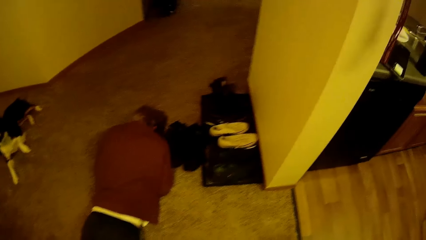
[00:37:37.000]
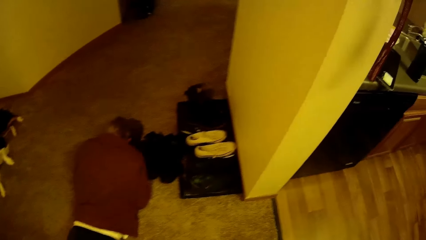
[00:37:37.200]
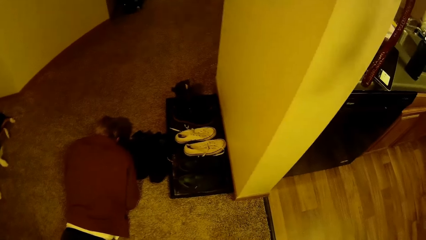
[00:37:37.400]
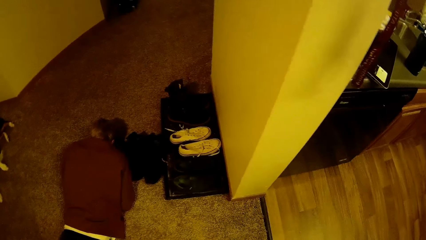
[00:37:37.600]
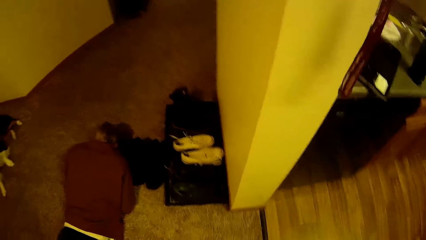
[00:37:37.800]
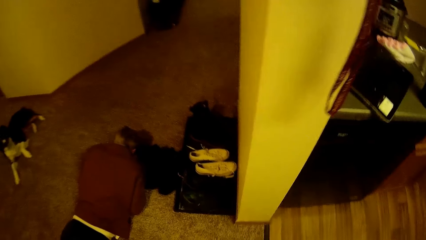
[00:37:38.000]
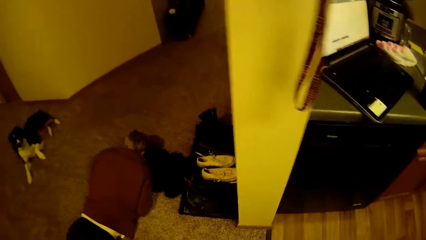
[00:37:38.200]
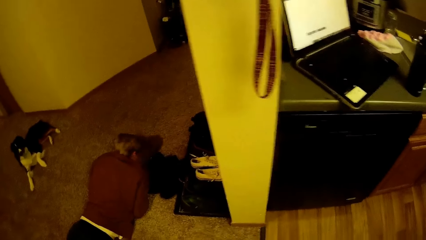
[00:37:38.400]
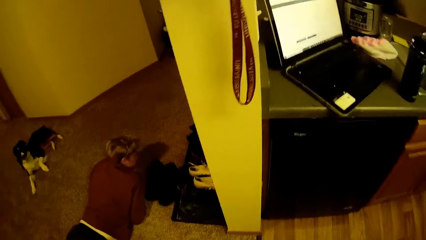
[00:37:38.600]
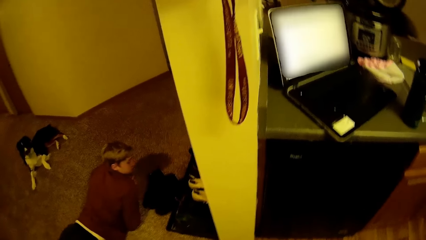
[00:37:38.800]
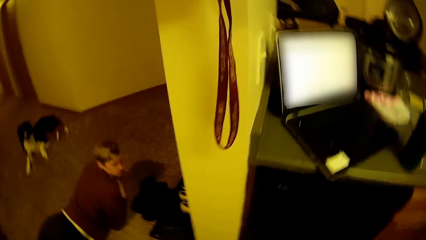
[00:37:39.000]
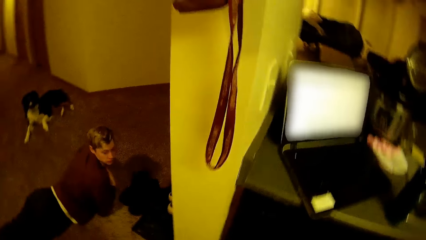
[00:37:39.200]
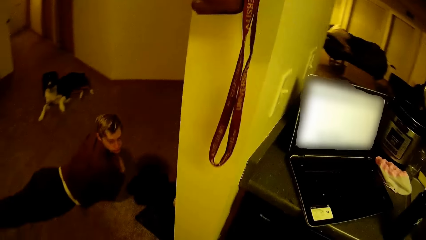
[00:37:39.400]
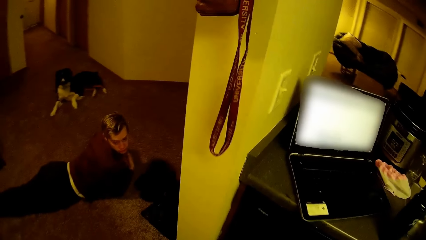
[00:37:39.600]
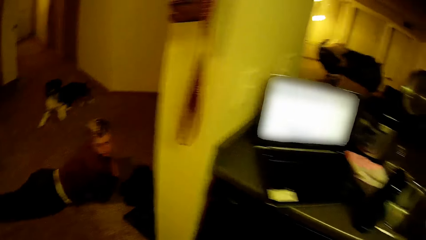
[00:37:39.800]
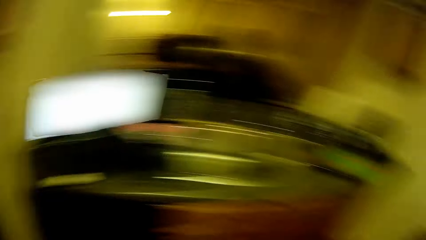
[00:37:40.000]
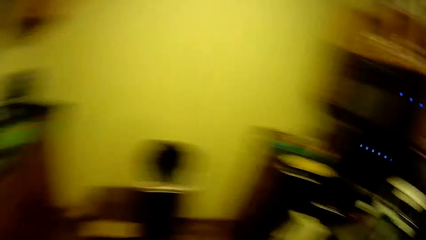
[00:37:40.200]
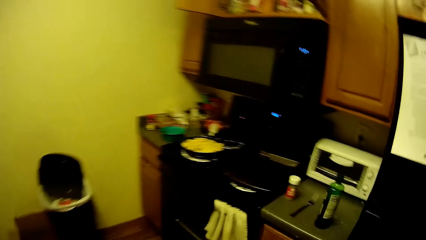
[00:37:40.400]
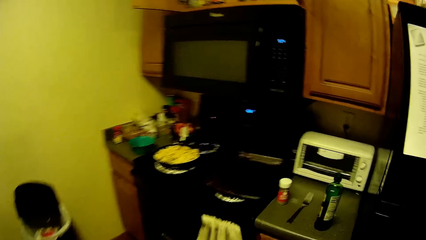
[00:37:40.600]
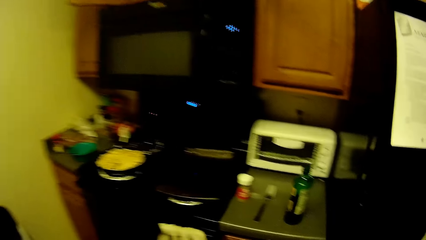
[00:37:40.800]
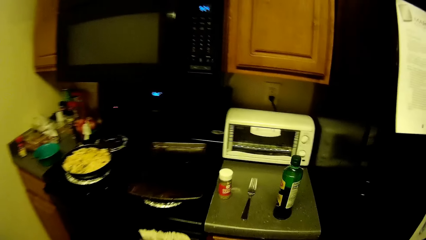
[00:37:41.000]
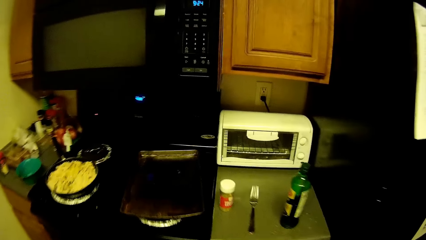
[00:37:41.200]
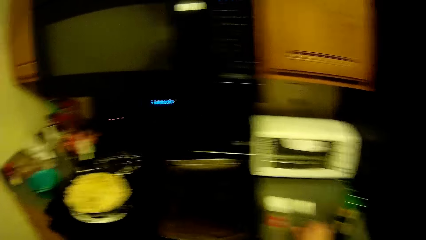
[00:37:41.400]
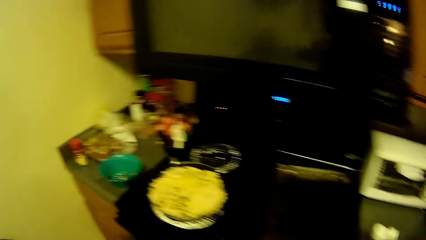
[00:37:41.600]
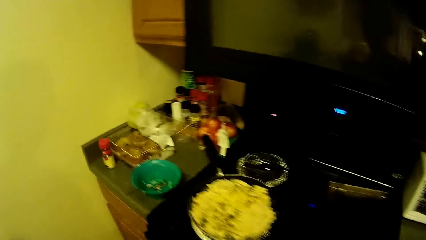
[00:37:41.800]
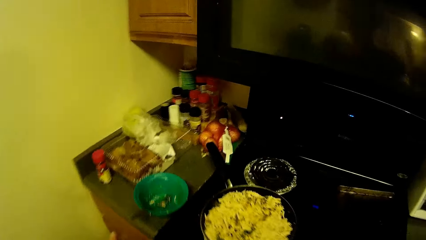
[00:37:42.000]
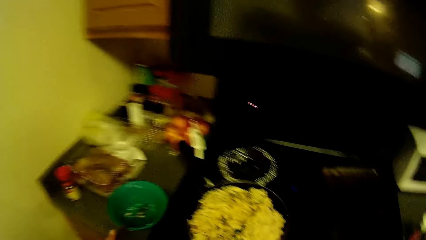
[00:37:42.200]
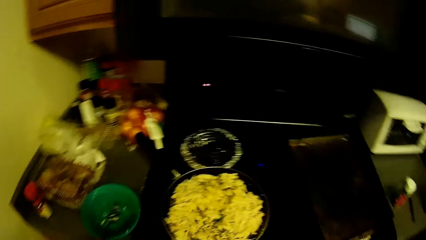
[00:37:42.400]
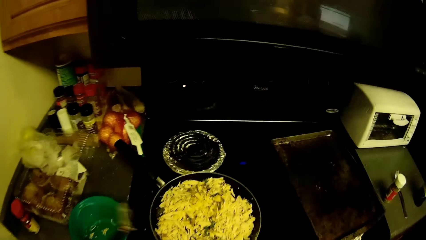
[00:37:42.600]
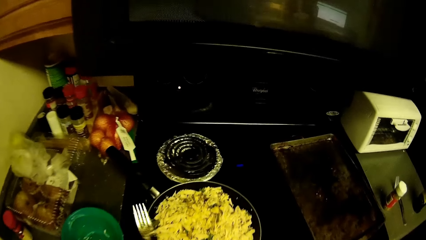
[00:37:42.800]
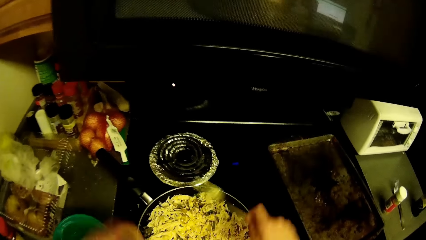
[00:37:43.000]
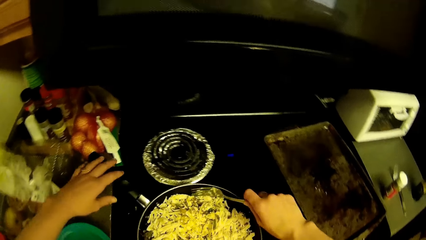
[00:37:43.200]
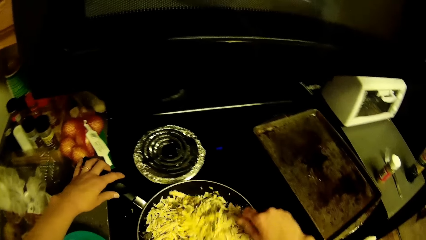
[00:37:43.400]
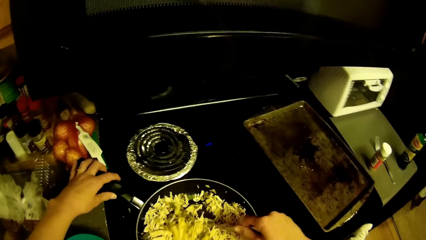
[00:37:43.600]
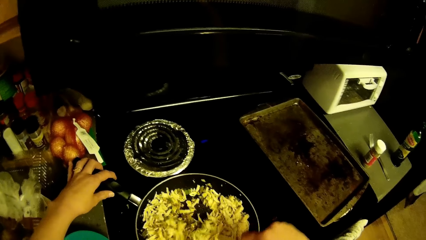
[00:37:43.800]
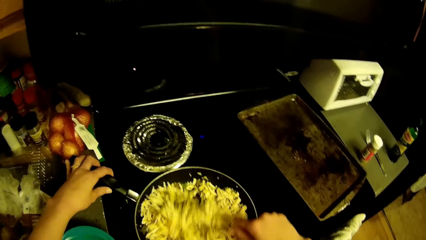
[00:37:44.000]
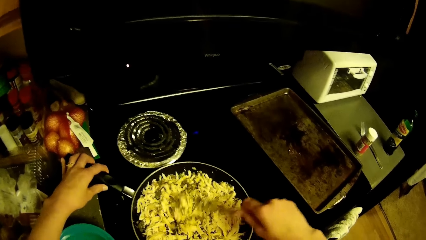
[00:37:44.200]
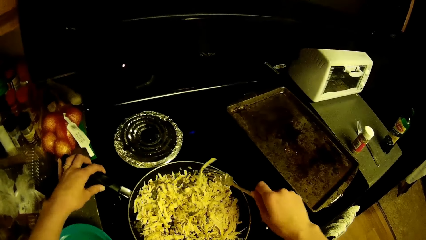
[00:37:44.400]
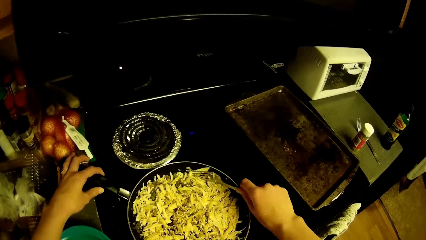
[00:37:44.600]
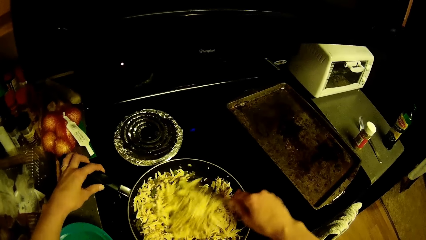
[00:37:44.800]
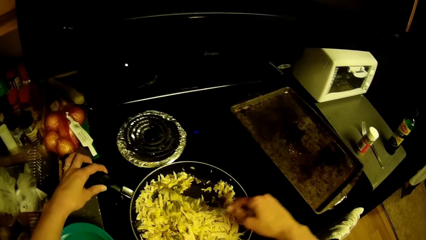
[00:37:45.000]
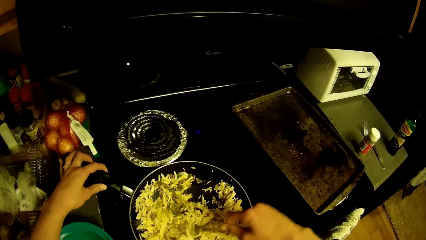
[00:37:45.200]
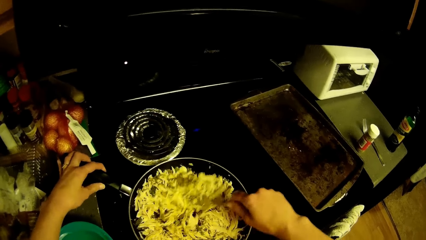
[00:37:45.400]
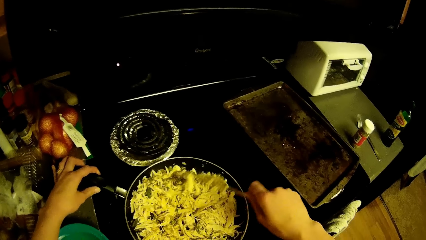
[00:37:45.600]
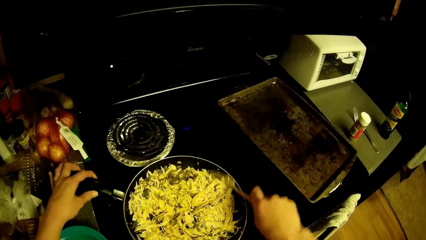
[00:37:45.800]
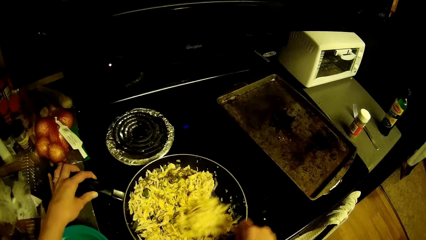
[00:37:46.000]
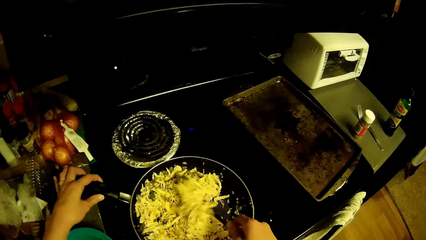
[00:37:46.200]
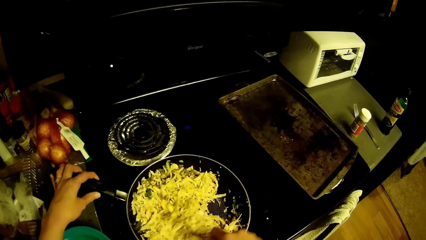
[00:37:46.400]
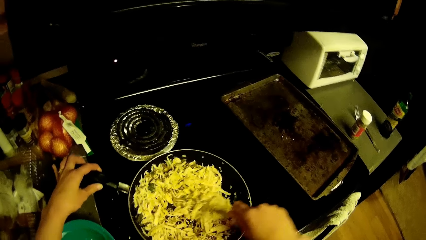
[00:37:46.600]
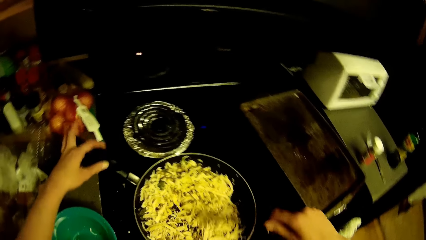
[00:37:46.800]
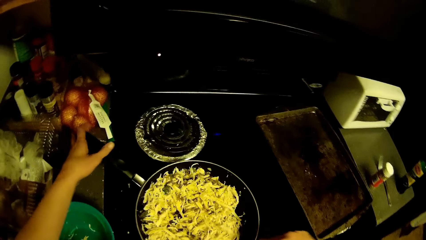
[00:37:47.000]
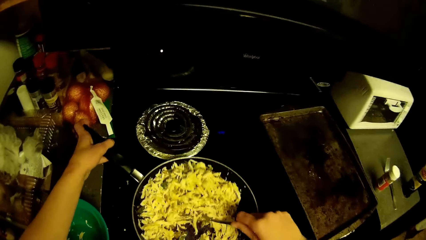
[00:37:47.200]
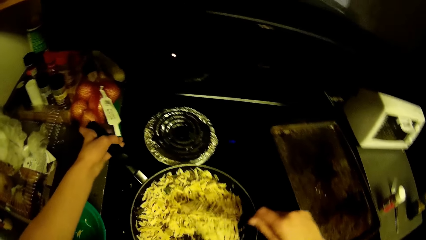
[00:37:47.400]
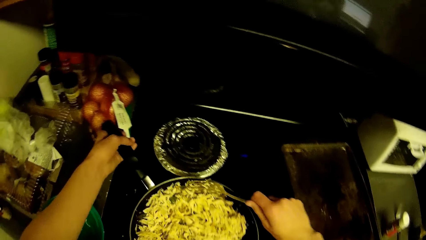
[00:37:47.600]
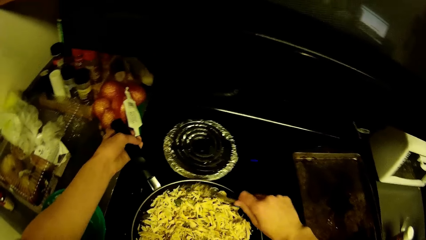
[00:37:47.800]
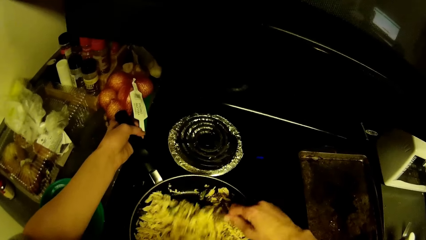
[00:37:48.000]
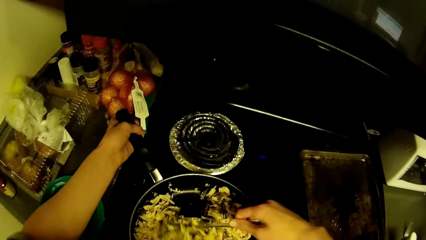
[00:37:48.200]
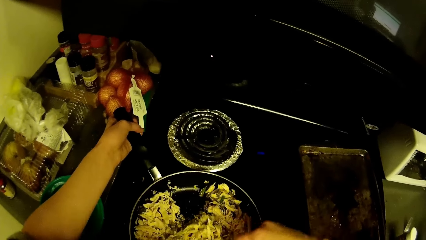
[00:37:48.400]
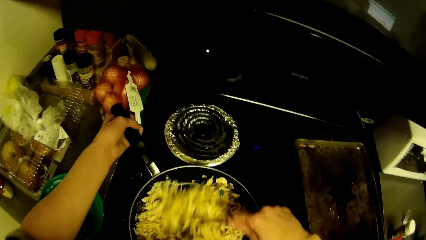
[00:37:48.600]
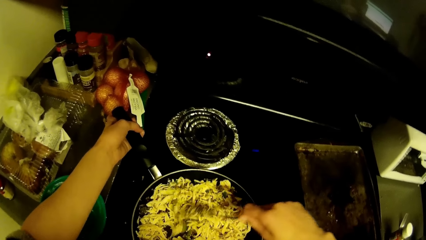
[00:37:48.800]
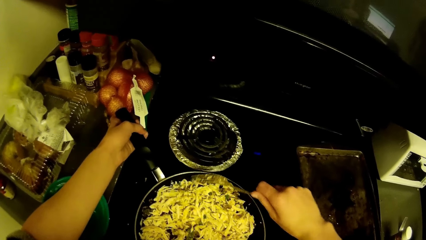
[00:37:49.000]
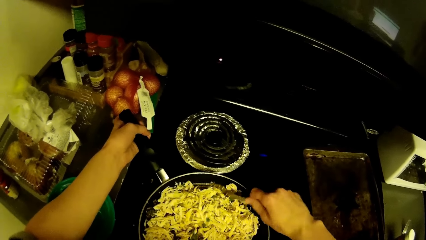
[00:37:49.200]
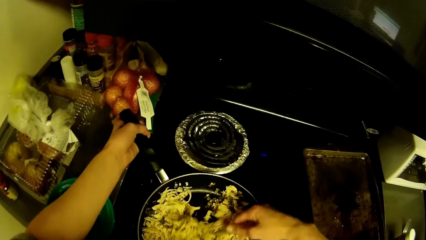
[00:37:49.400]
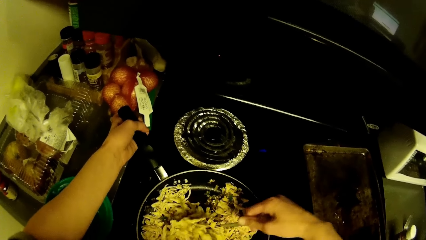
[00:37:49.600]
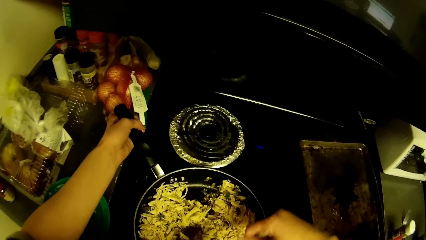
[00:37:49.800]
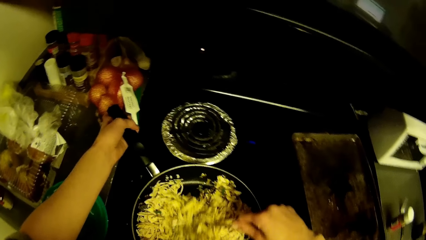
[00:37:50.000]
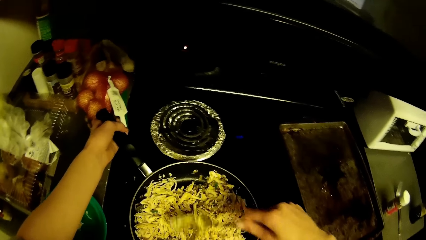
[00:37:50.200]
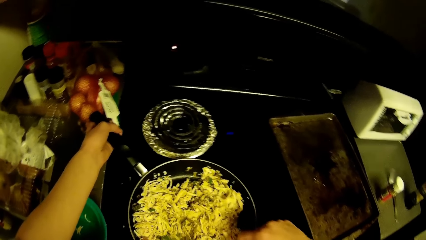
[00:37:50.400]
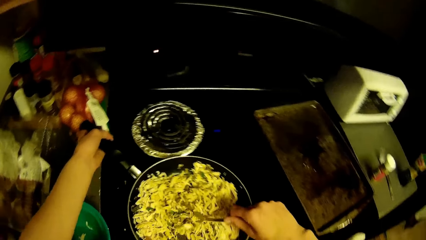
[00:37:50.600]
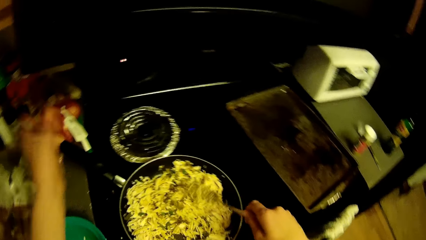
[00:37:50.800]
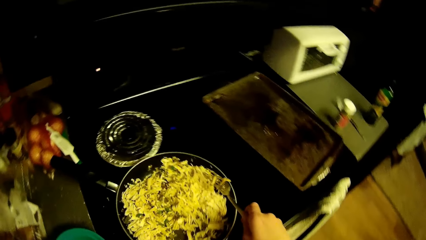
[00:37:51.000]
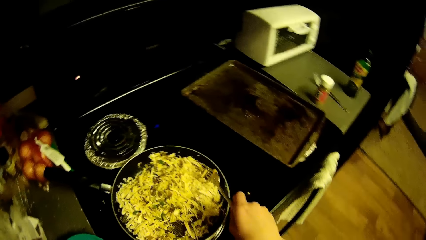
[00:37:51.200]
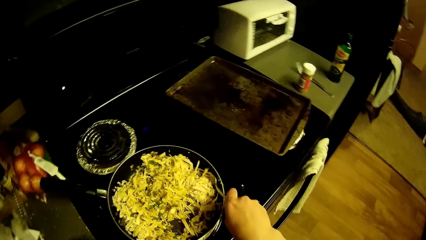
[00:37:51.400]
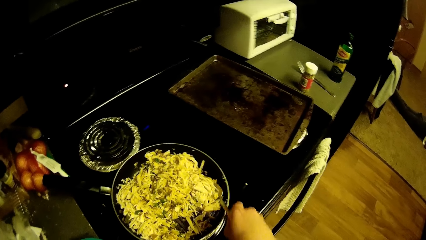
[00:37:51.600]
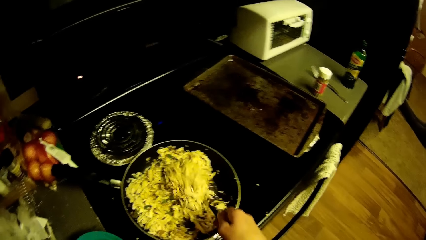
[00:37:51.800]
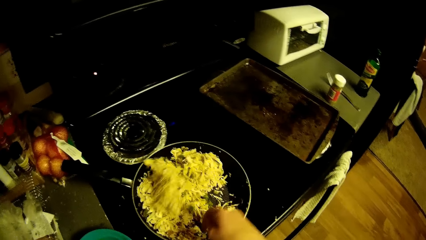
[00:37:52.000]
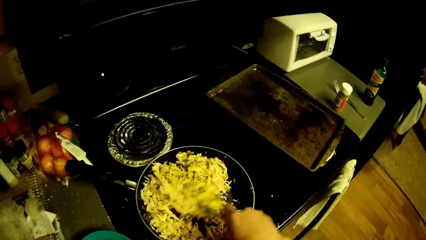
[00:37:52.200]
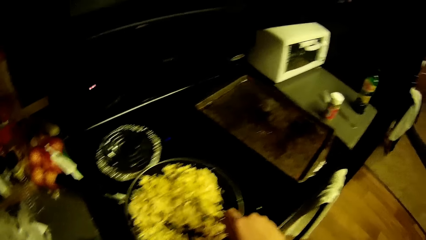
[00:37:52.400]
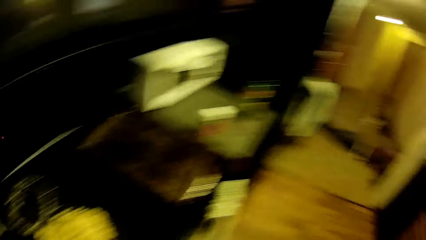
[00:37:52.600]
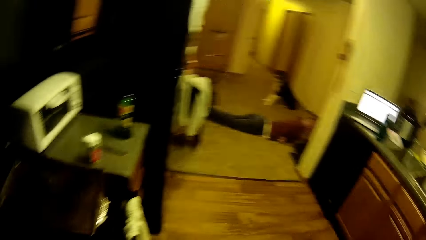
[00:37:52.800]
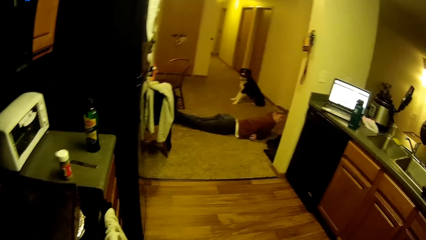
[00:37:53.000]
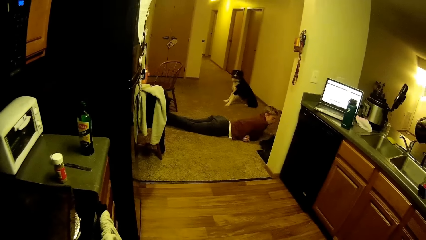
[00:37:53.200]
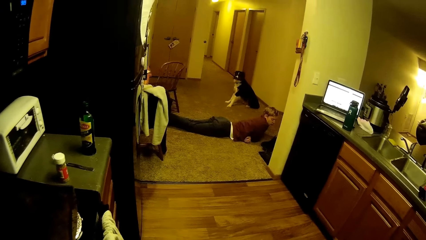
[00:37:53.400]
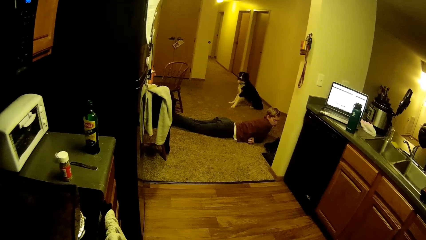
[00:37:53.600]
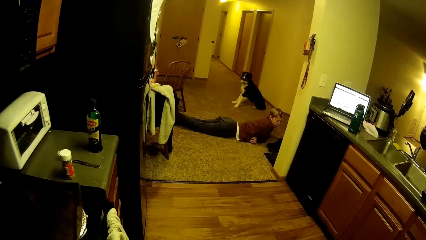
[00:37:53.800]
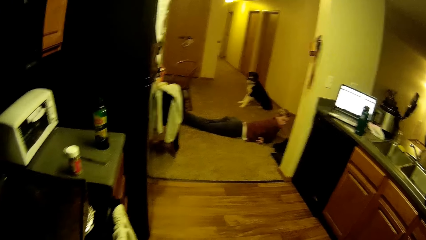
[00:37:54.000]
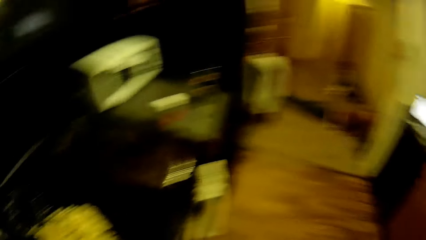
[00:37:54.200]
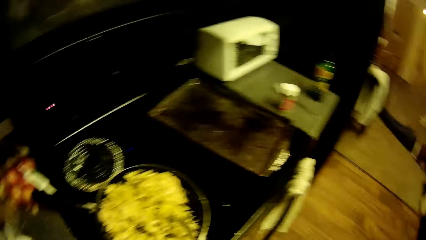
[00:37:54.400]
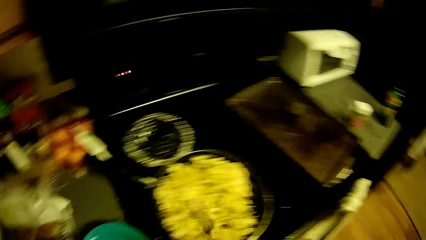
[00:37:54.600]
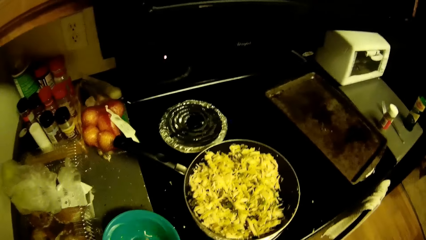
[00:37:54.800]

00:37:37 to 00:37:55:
The camera wearer looks around the room. A man wakes up. The camera wearer walks around the kitchen. He moves towards the cooker. He stirs the content in the frypan with the fork on his hand. He touches his head with his hand. The man lies on the floor.
